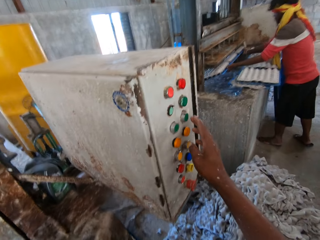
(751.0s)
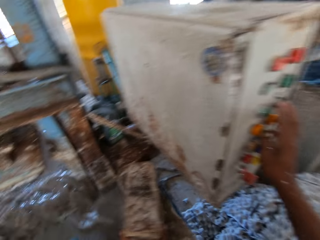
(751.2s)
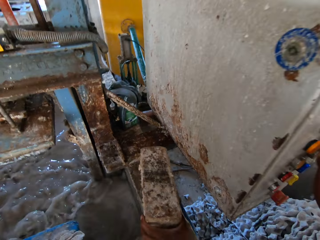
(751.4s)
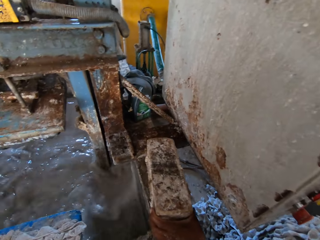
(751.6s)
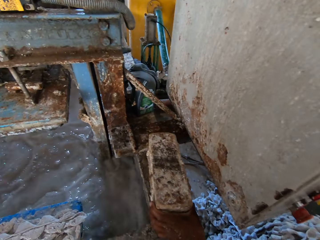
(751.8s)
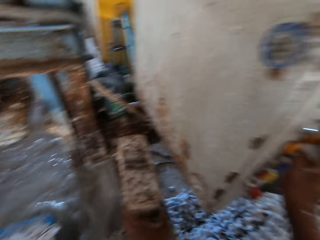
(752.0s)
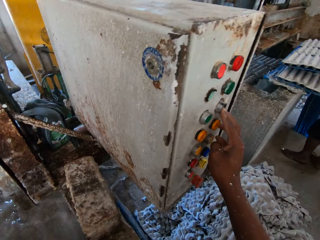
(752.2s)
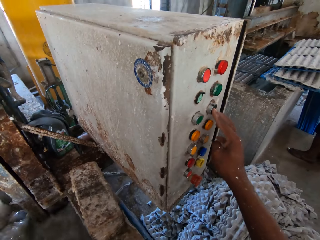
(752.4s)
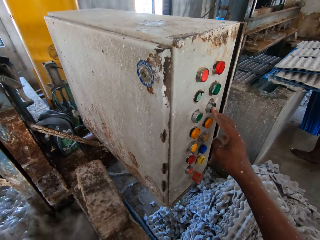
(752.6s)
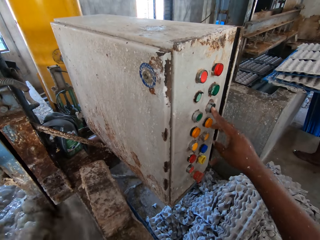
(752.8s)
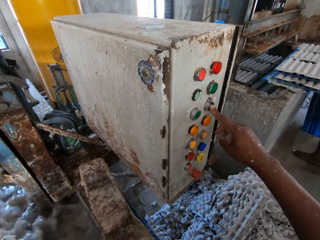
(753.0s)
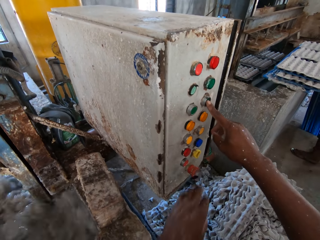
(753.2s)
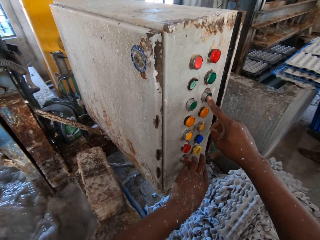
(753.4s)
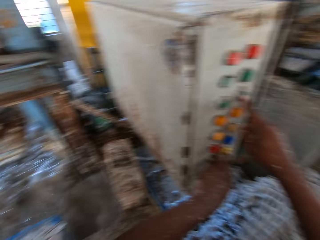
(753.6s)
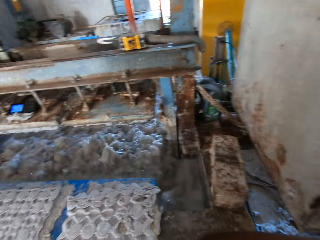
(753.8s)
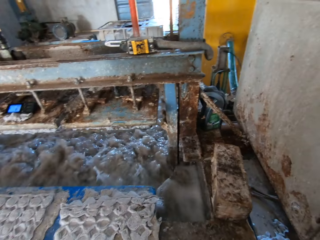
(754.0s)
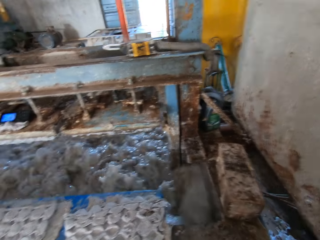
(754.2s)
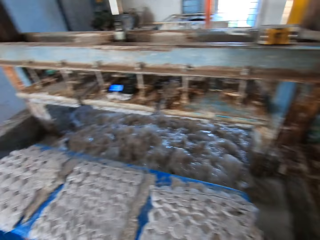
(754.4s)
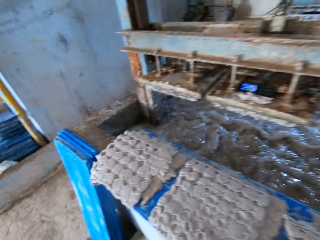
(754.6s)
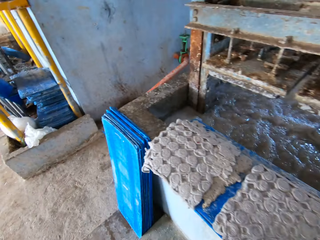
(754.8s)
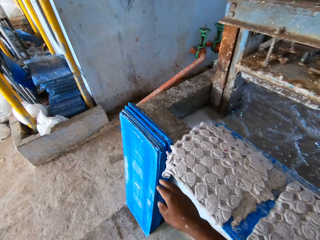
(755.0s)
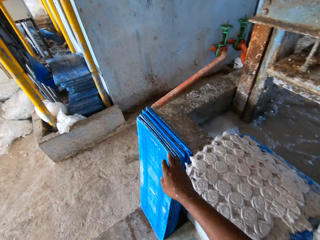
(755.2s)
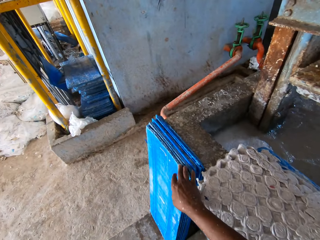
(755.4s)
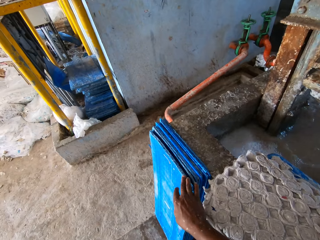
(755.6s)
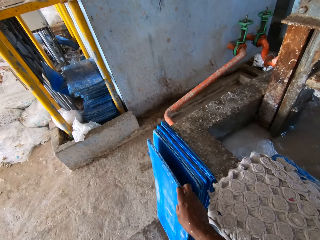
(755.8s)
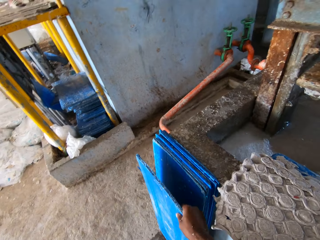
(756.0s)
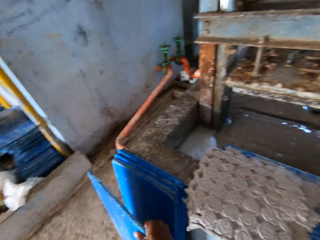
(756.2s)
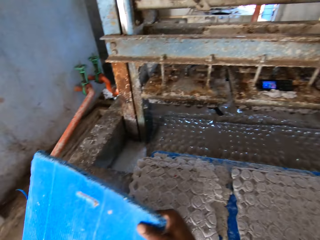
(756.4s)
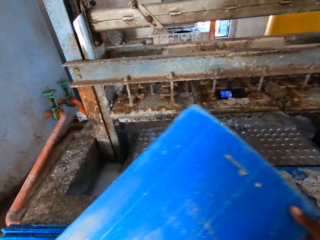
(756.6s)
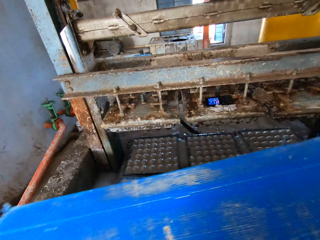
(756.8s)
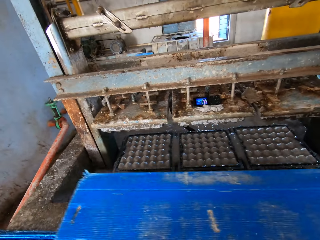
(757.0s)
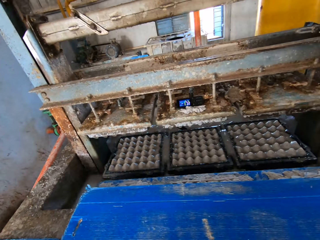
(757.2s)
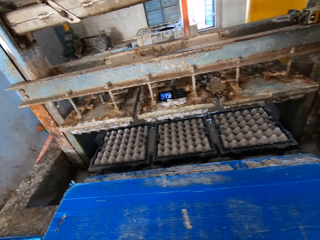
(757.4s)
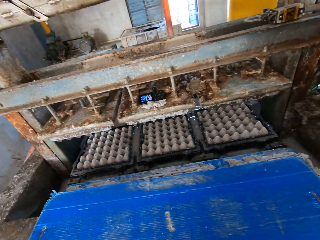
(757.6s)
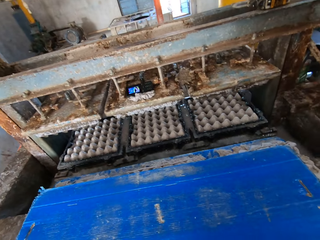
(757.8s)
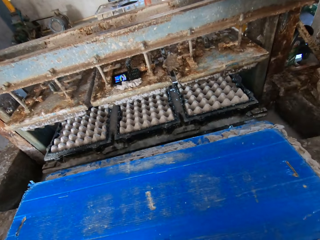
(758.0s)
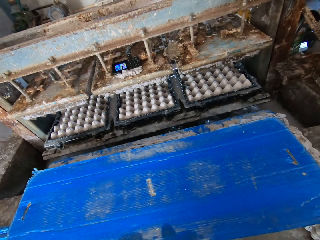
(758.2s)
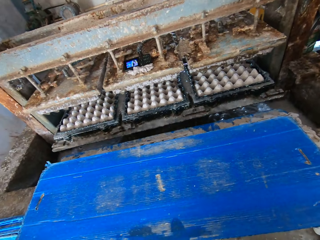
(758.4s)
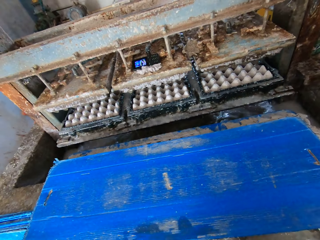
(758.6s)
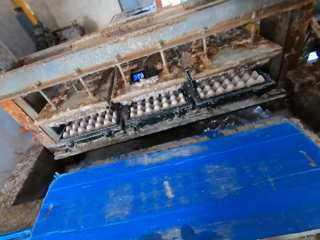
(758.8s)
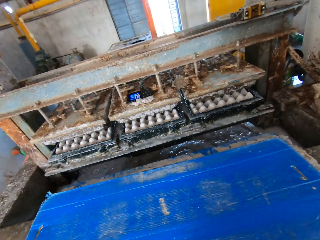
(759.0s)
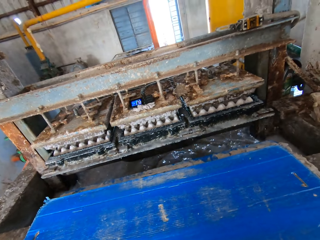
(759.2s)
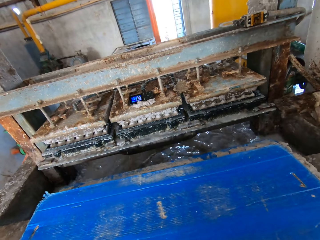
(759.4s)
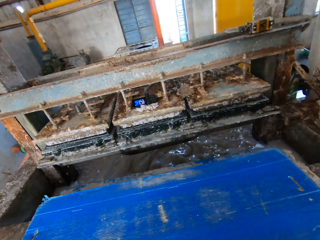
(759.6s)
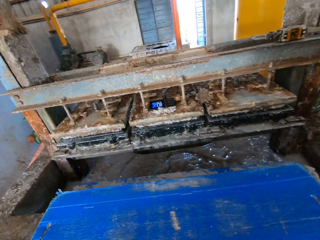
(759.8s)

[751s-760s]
The camera wearer places the metal box beside the egg tray machine with his left hand. He operates the switches of the egg tray machine with his right hand. He picks a plastic sheet or board from the stack of plastic sheets on the floor with his right hand. He places the board with trays on another board with spoilt trays.

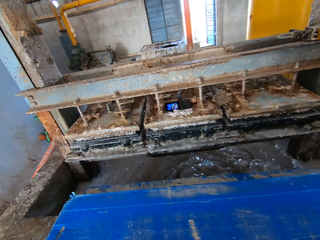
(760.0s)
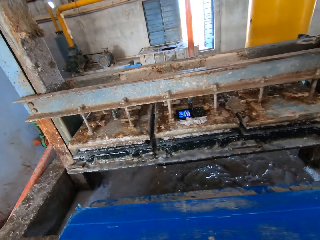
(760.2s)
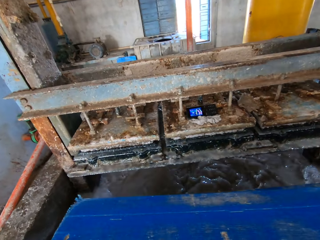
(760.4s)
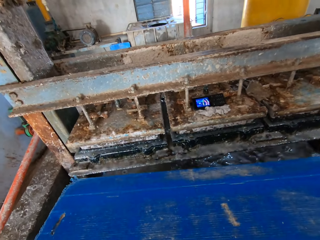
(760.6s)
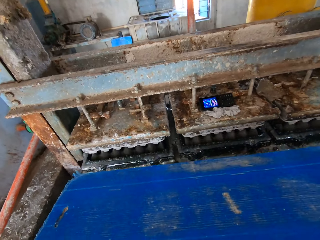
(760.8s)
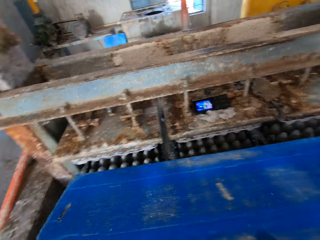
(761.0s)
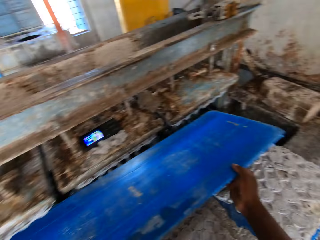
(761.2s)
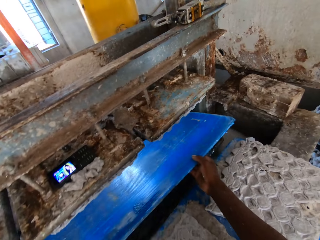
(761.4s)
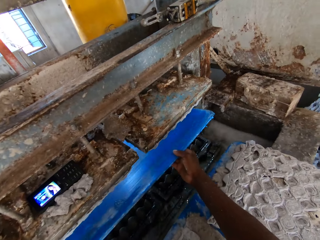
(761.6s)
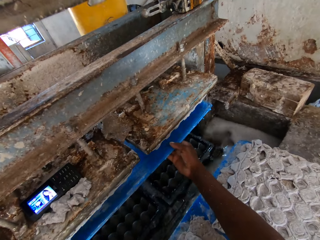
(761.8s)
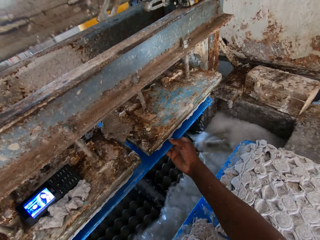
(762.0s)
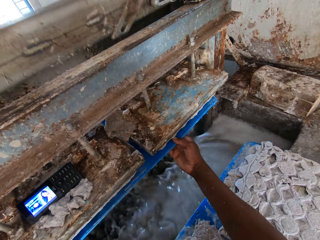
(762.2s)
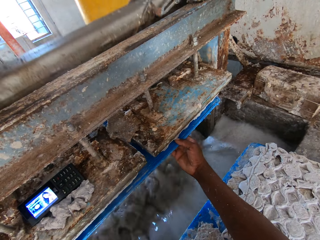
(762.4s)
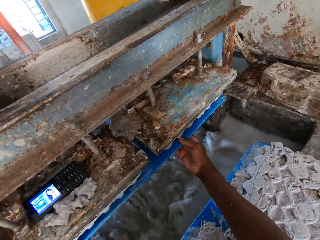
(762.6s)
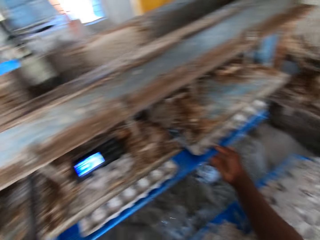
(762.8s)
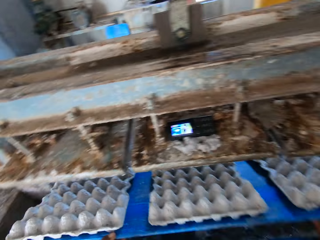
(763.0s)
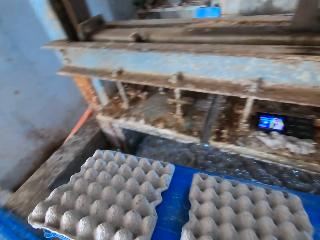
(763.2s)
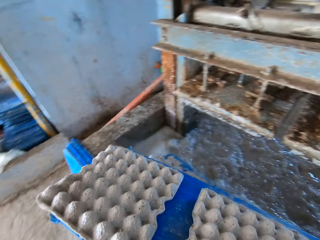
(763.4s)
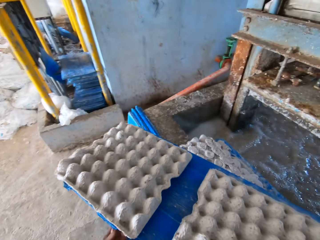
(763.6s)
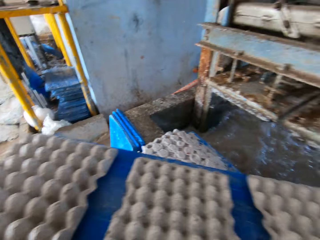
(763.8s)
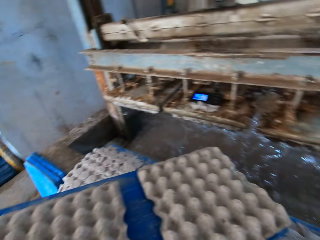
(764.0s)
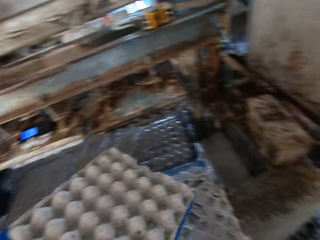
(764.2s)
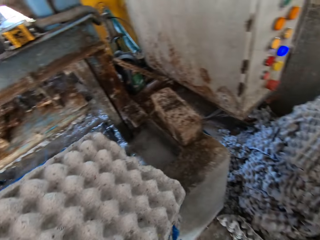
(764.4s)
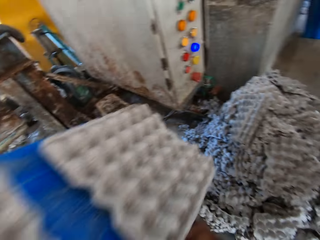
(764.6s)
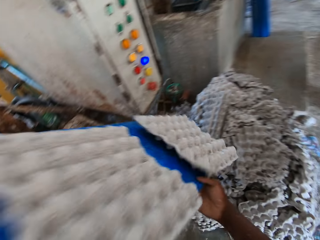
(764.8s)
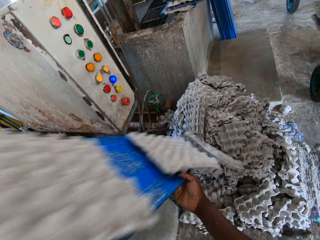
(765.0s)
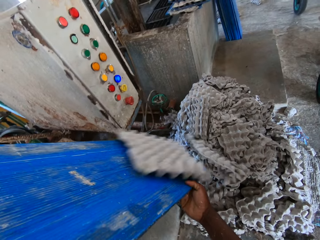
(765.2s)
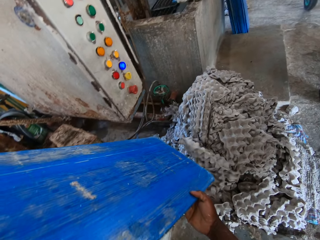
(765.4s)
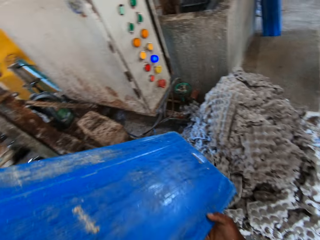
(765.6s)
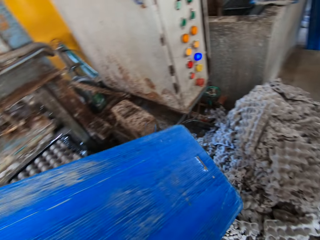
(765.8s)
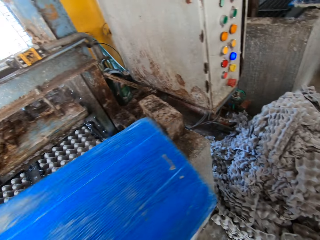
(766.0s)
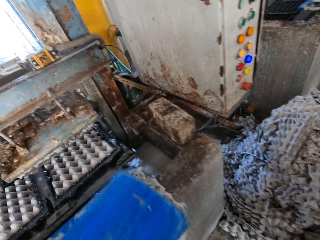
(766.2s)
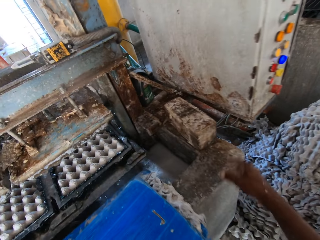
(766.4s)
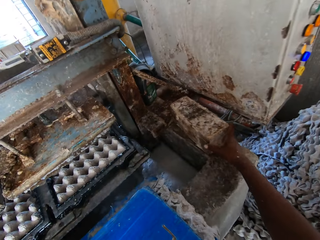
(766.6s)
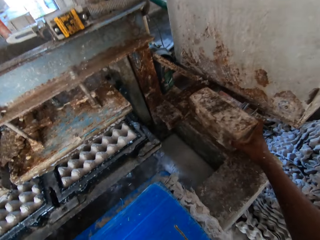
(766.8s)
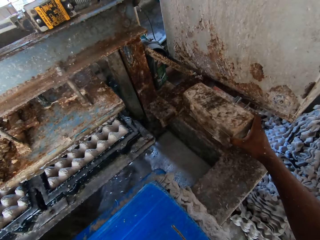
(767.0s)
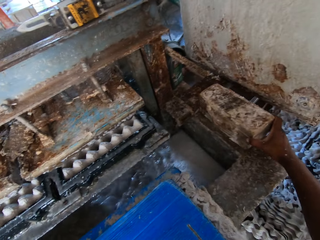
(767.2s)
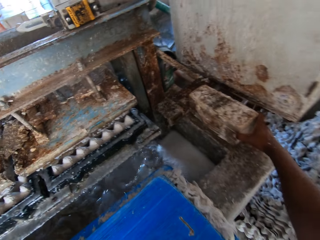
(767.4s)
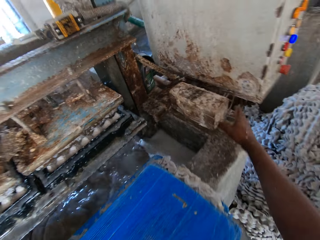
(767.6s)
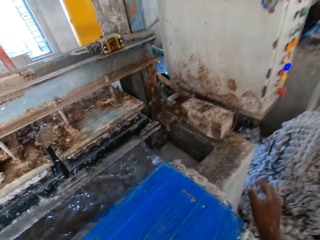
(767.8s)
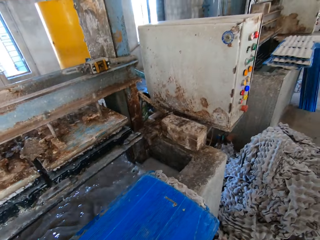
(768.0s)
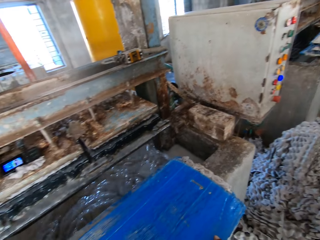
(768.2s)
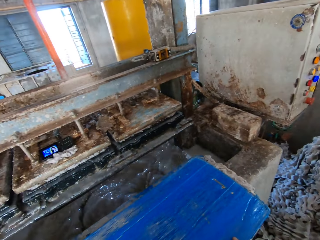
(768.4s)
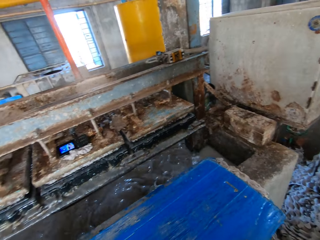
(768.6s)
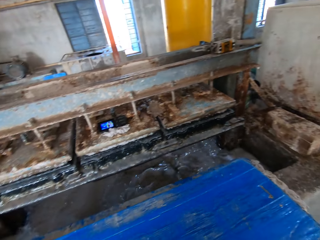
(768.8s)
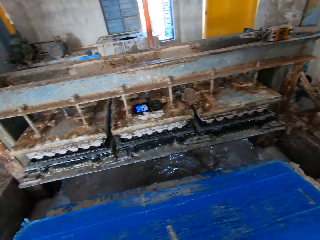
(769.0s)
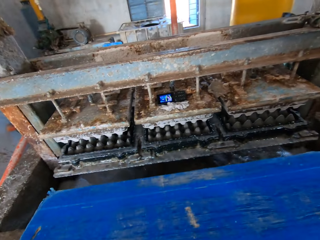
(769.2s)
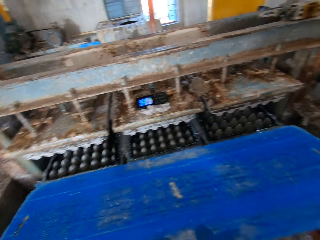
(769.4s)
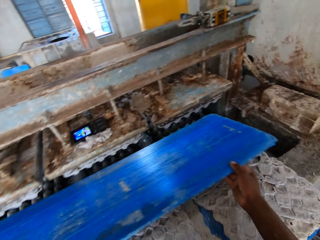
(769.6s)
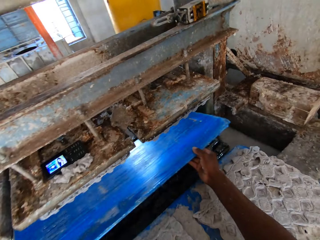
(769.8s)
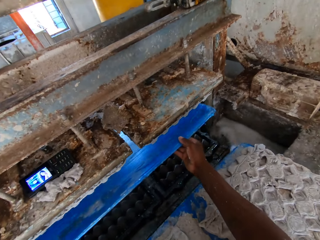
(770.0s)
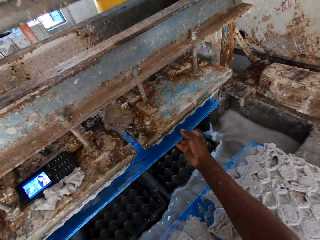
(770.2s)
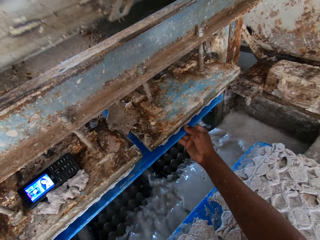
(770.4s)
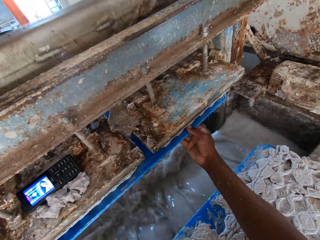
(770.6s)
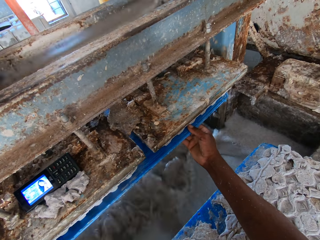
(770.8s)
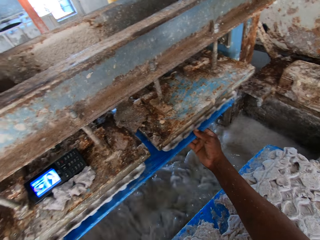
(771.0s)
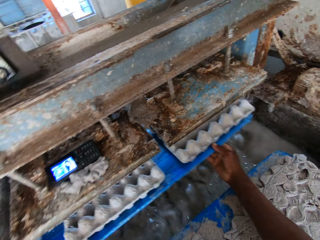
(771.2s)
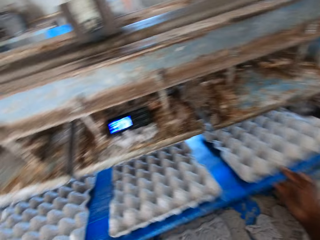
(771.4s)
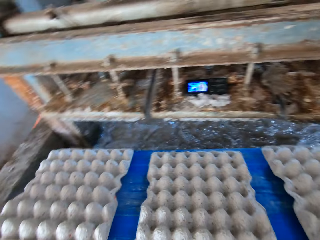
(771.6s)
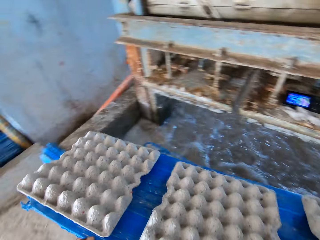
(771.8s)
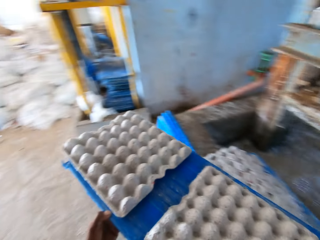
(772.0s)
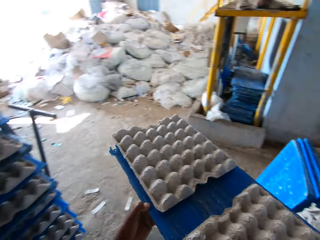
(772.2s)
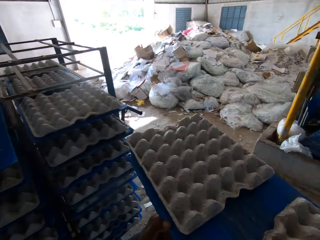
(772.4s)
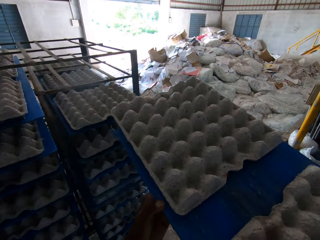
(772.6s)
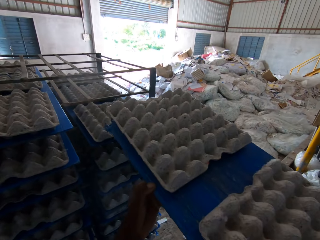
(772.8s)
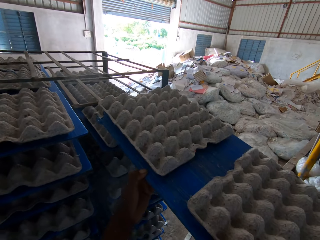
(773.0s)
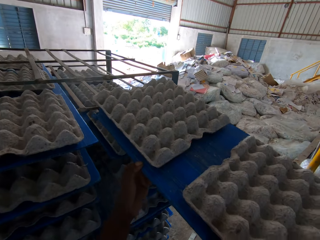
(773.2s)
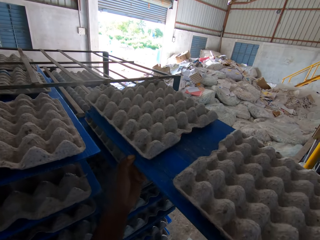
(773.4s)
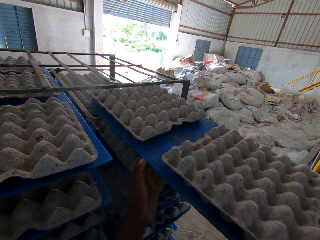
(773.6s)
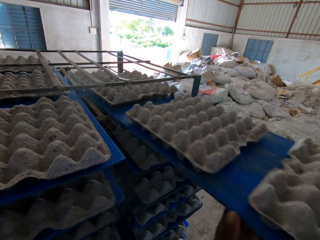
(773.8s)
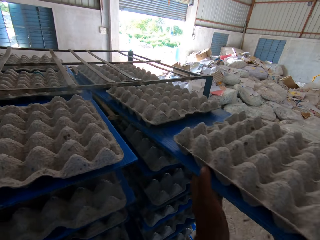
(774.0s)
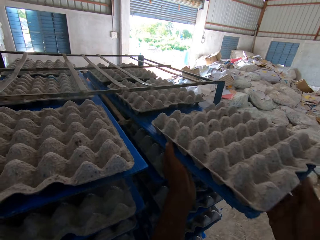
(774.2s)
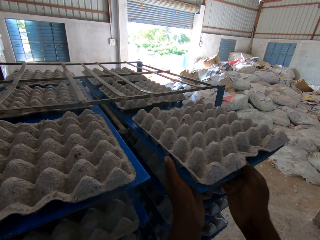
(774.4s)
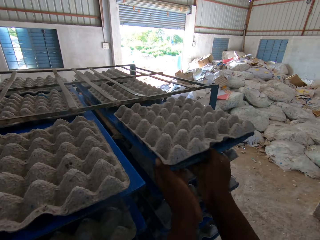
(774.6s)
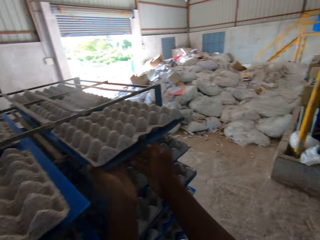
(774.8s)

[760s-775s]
The camera wearer places the plastic sheet in the egg tray machine with his hands. He takes out the plastic sheet from the egg tray machine with his hands. He throws the egg trays on the plastic sheet on a heap of egg trays on the floor with his hands. He places the plastic sheet on the plastic sheet of egg trays with his hands. He holds the metal box beside the egg tray machine with his right hand. He places the plastic sheet in the egg tray machine with his hands. He takes out the plastic sheet from the egg tray machine with his hands. He places the plastic sheet of egg trays in the rack with his hands.
